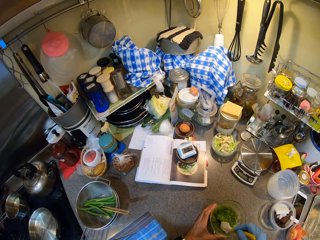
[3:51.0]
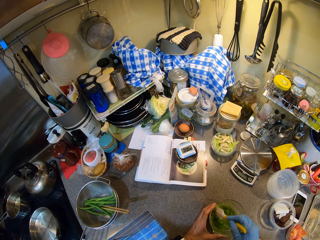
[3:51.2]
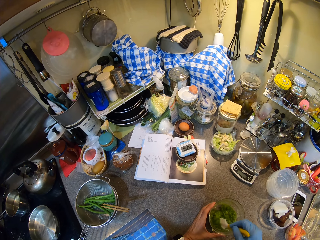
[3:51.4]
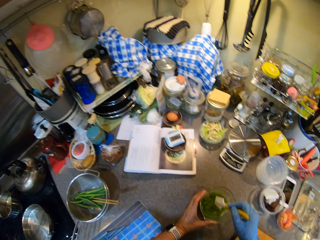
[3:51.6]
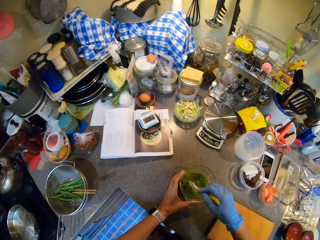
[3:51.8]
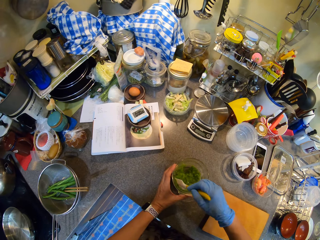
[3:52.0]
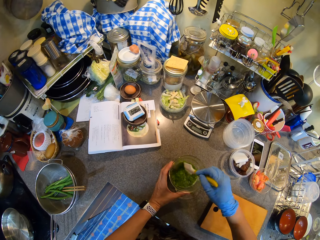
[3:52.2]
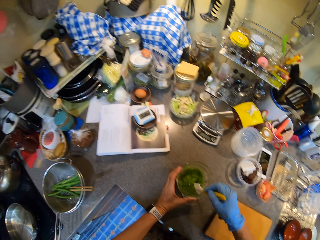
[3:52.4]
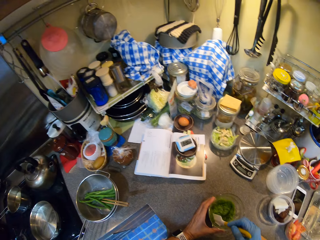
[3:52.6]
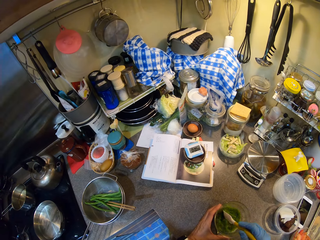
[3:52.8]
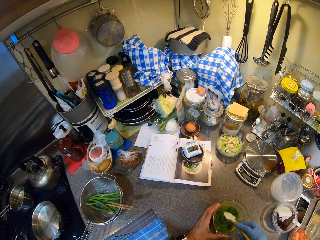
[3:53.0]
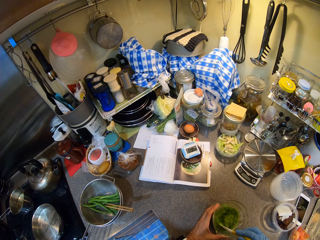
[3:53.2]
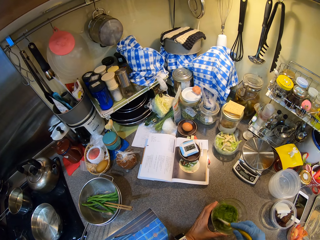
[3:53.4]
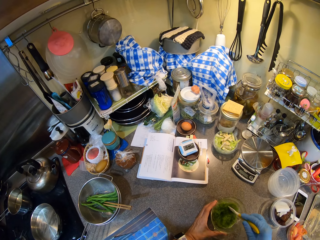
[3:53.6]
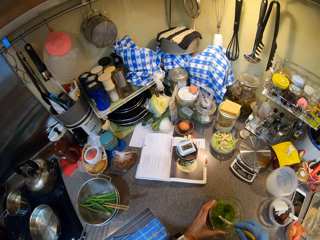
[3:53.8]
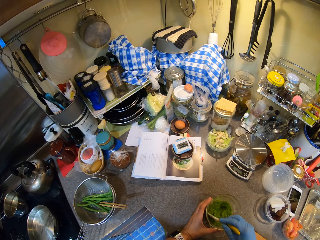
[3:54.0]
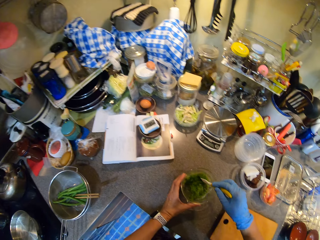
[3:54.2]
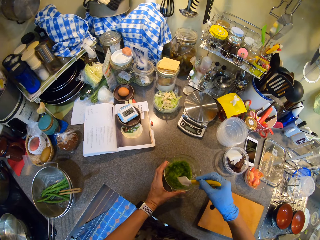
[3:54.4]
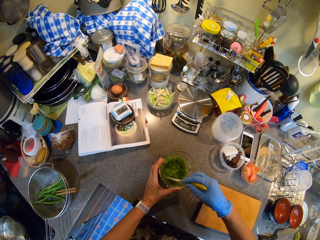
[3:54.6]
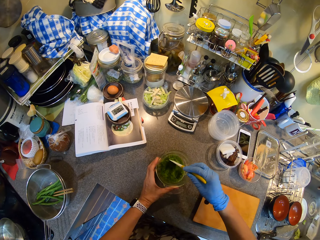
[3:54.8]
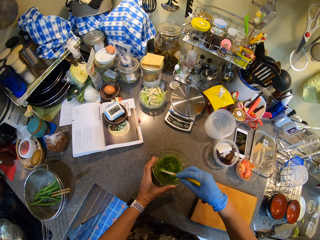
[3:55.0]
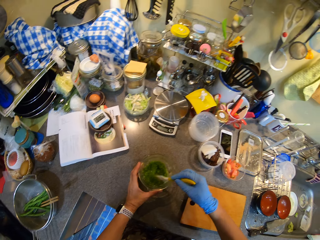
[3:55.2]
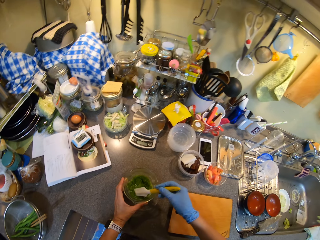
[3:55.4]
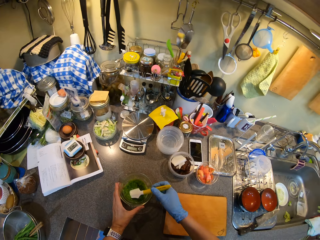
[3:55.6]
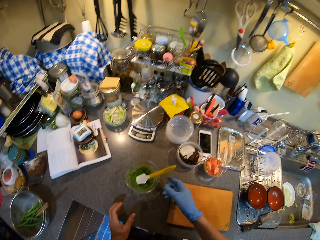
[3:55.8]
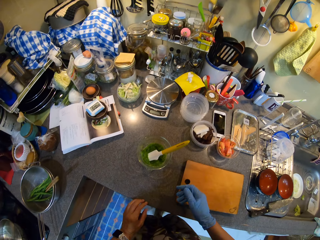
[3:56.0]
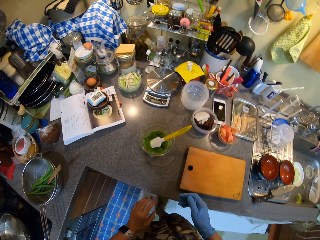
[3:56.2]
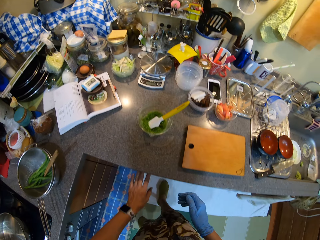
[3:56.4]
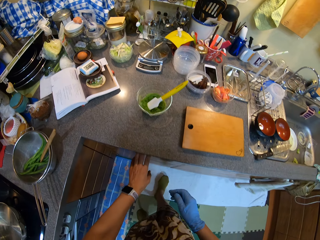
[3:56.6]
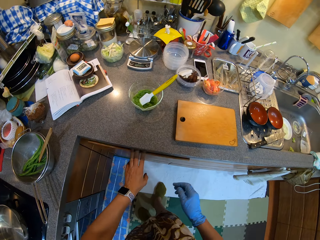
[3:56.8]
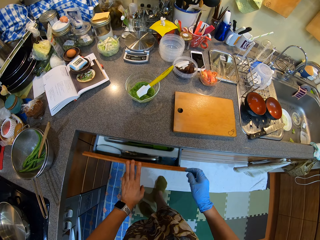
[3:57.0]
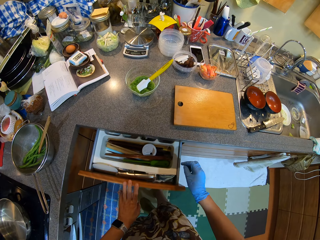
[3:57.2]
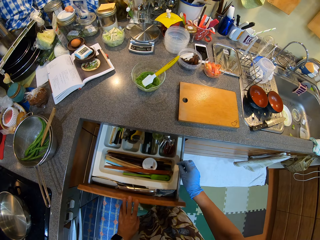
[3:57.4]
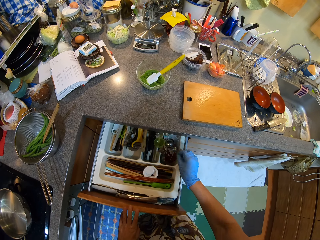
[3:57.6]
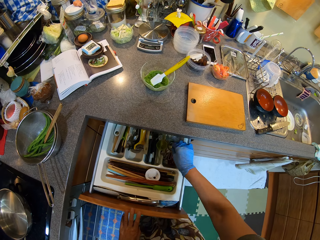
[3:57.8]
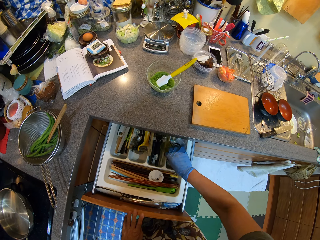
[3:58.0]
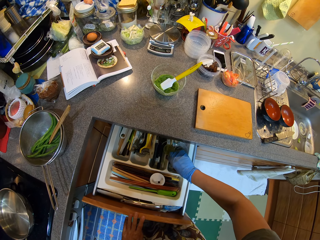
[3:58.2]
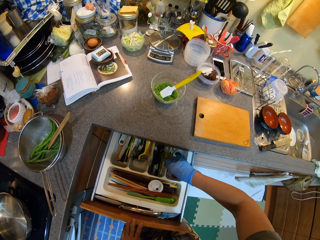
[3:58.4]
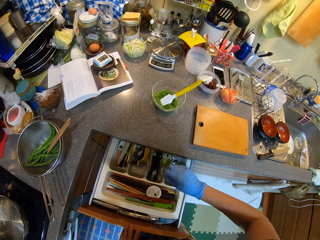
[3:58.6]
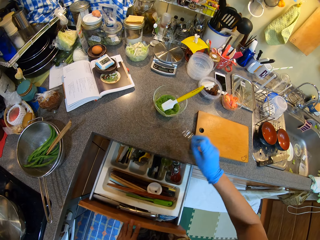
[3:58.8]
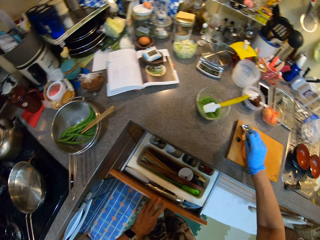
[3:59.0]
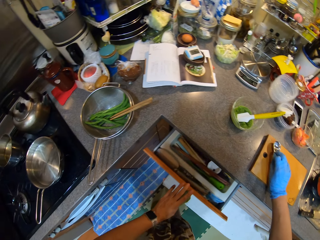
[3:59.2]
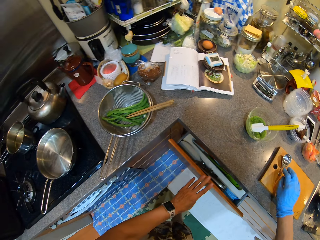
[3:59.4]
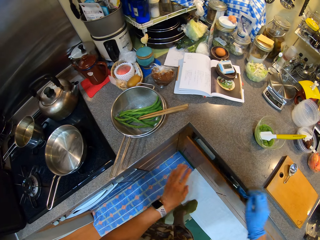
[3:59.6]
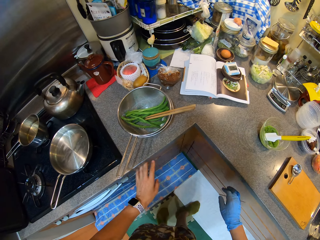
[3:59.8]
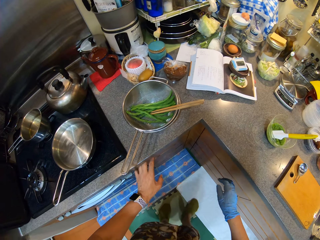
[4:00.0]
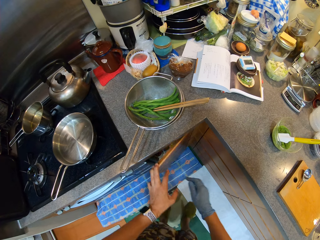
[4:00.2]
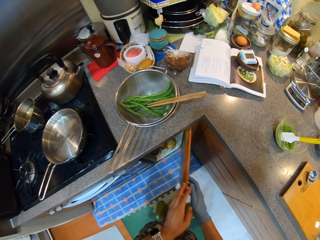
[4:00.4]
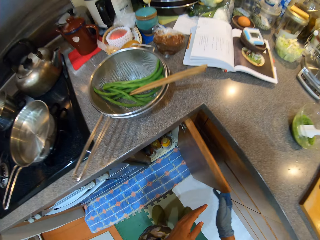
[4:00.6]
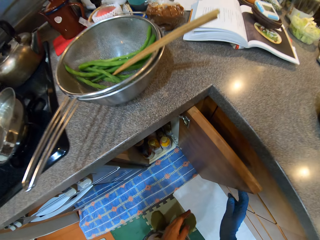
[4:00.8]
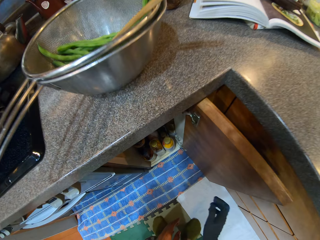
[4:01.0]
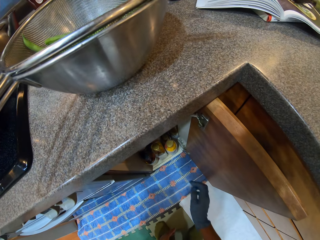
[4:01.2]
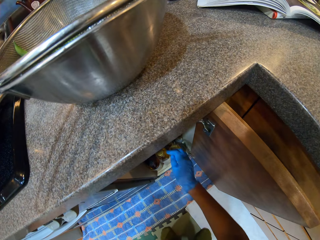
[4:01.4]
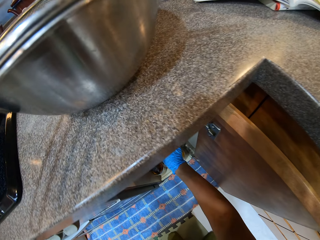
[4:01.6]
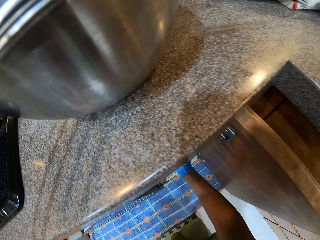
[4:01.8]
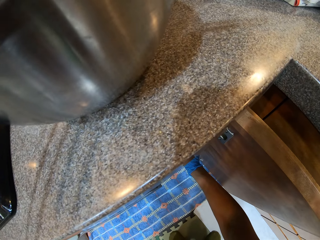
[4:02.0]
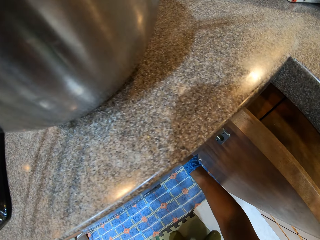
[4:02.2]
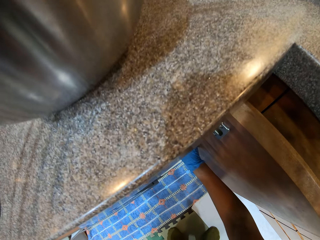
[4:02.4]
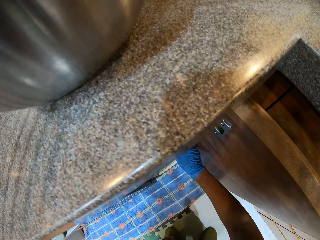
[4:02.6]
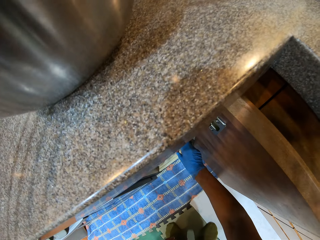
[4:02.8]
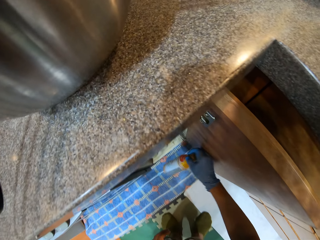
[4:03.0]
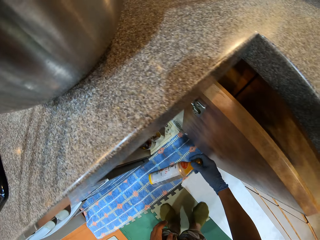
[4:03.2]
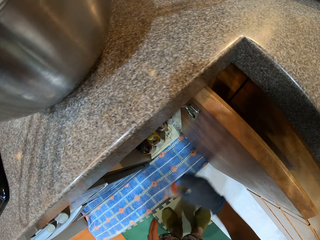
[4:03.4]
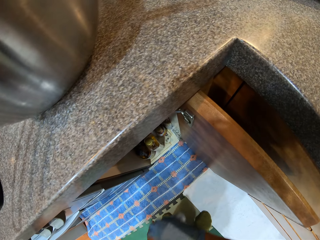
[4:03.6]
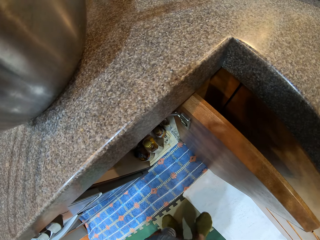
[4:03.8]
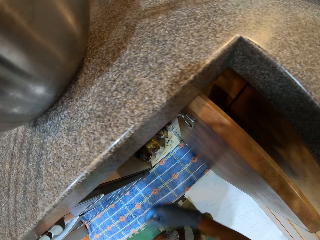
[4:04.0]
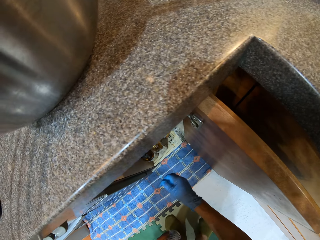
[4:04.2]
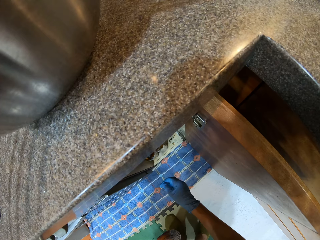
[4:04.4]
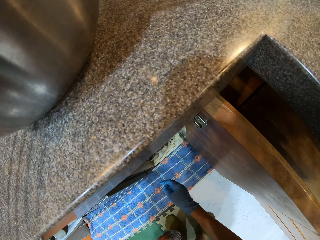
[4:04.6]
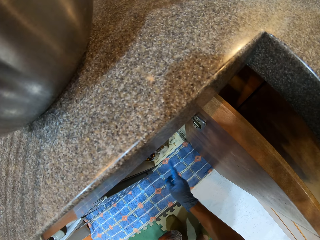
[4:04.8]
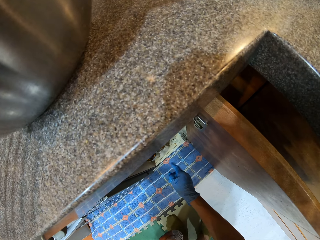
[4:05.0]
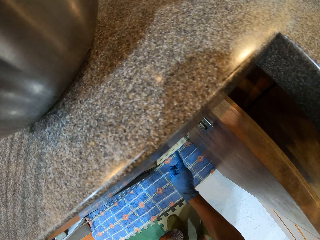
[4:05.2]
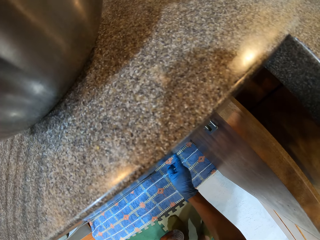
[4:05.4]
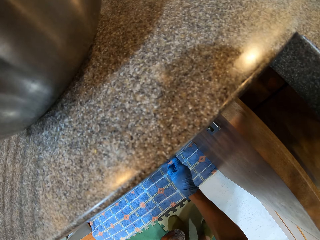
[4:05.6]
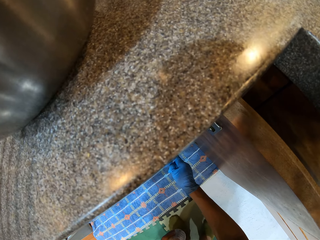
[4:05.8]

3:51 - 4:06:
The camera wearer opens the drawer. They pick the measuring spoon in the drawer, put the measuring spoon on the chopping board and open the kitchen cabinet. They pick the oil or bottles.

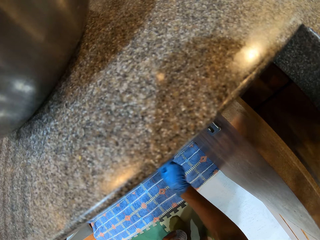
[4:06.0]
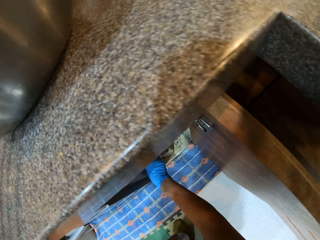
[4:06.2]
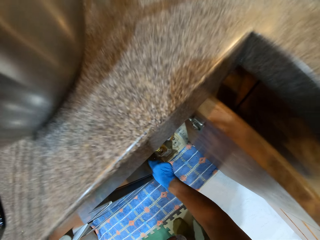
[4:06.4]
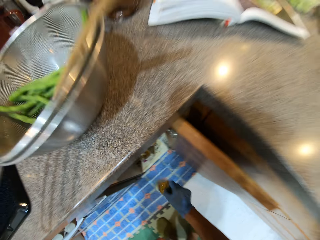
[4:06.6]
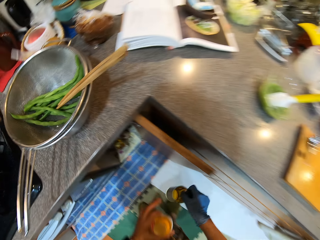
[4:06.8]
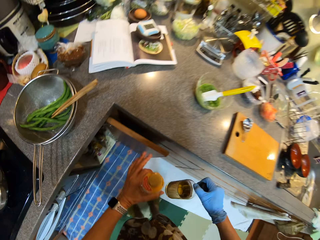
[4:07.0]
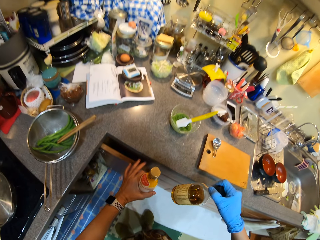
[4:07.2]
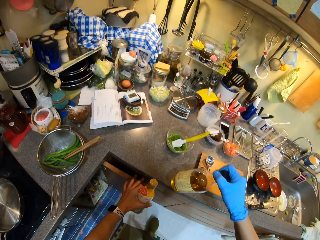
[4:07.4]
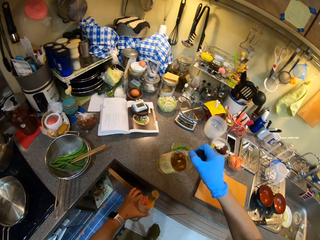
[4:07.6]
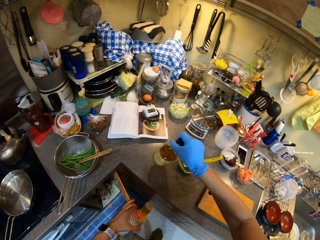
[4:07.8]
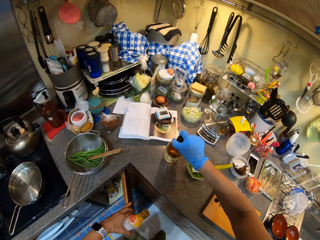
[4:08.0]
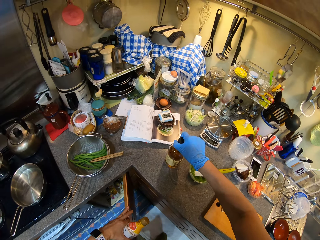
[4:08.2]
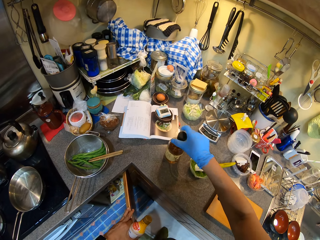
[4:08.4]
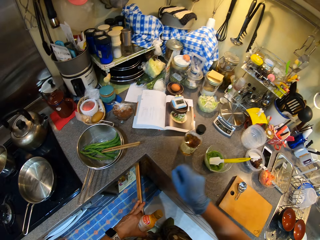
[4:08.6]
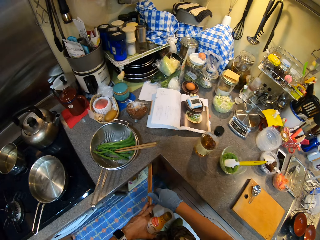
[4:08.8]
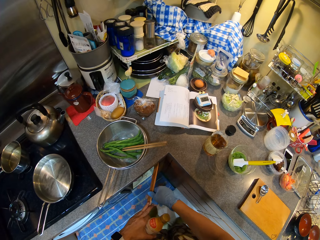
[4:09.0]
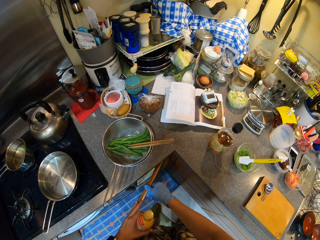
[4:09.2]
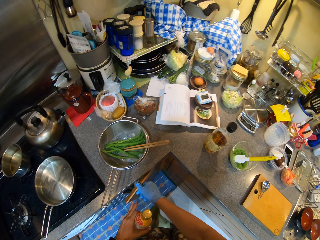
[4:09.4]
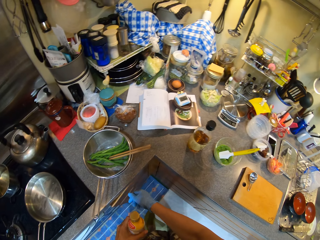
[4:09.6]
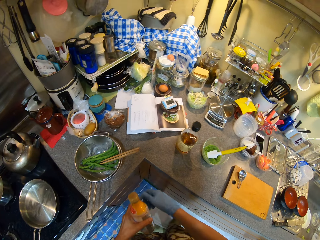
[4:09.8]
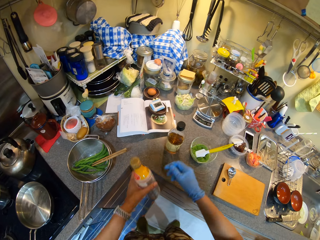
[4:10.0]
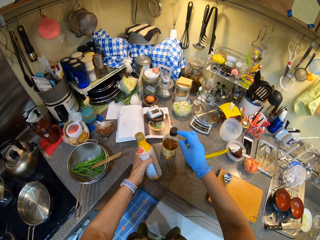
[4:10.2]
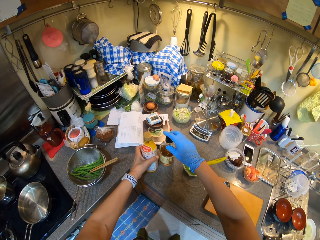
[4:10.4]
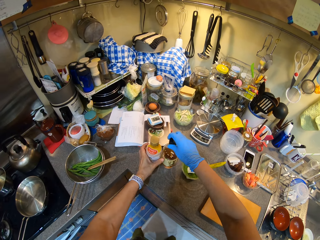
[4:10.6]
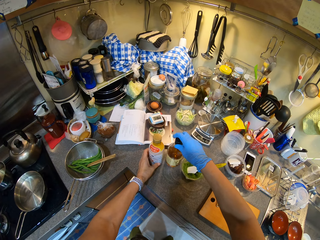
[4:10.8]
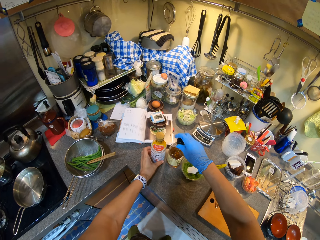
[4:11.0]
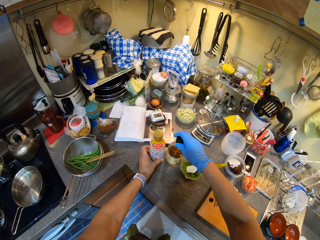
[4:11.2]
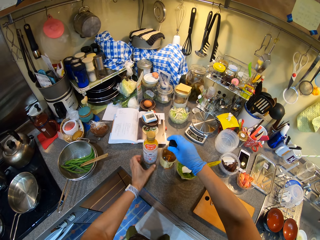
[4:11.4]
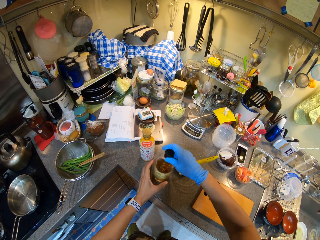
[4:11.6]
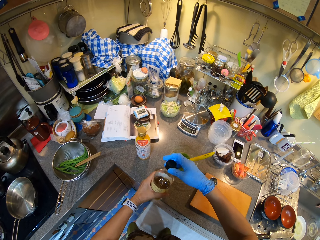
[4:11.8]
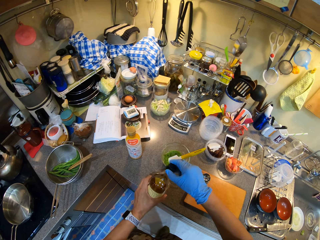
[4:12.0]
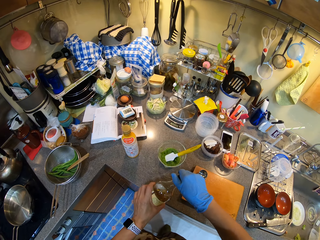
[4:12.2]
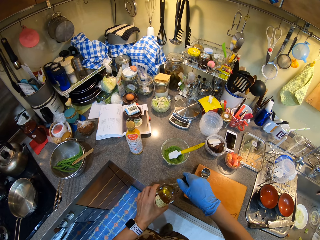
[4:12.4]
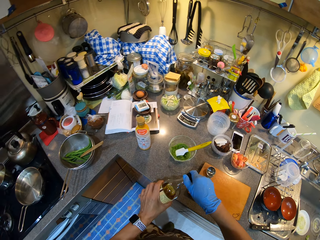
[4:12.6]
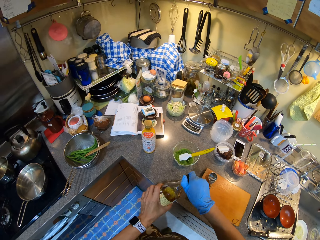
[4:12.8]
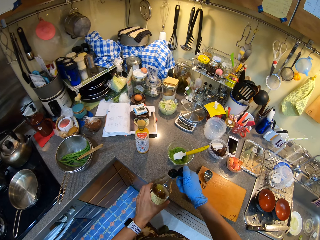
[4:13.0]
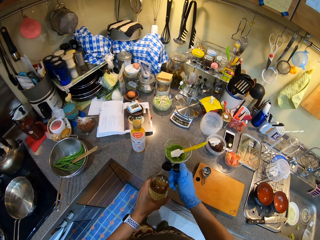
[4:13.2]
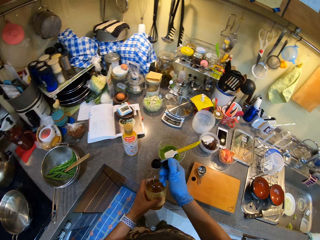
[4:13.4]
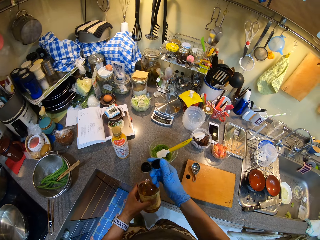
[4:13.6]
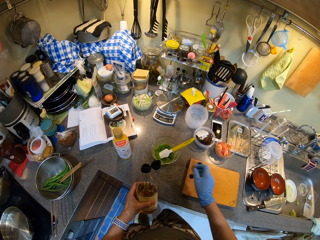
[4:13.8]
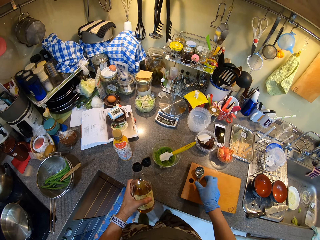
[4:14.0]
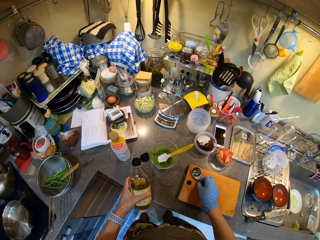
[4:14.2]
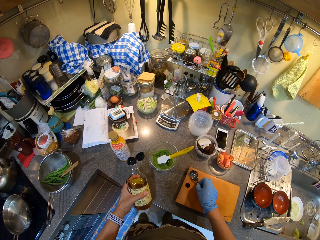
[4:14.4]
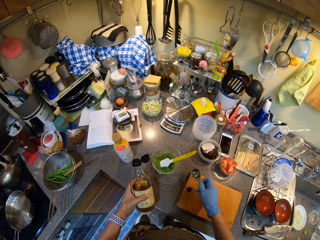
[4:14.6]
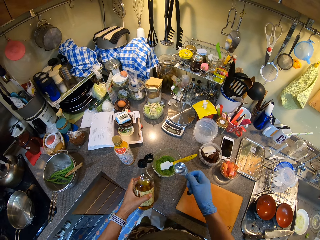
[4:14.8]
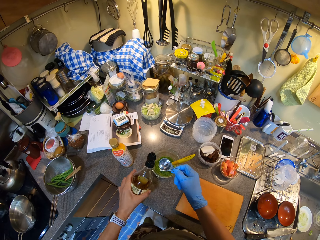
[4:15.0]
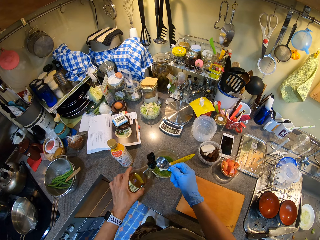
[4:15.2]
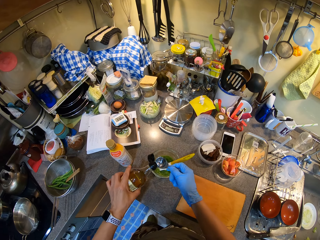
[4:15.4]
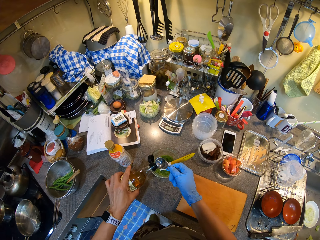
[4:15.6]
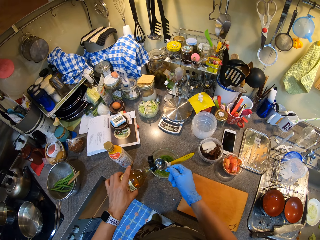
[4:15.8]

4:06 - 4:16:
The camera wearer places the bottles on the counter top. They close the kitchen cabinet. They place the bottle on the counter top. They open the bottle. They measure the oil. They pour the spice on the measuring spoon.
